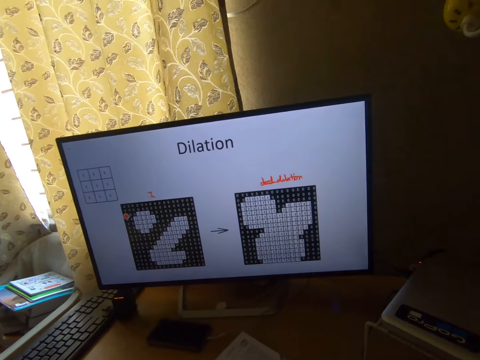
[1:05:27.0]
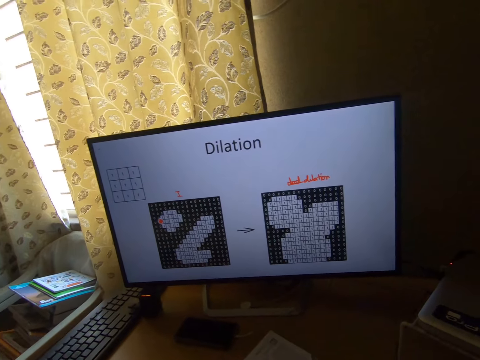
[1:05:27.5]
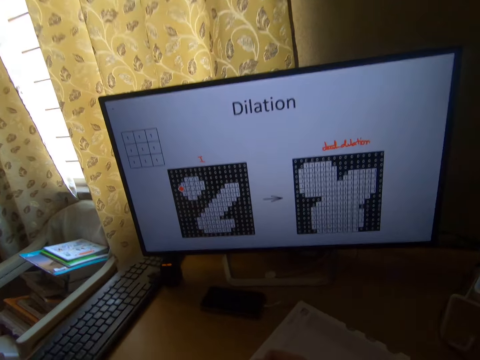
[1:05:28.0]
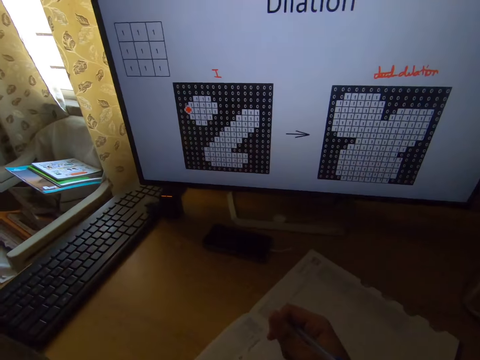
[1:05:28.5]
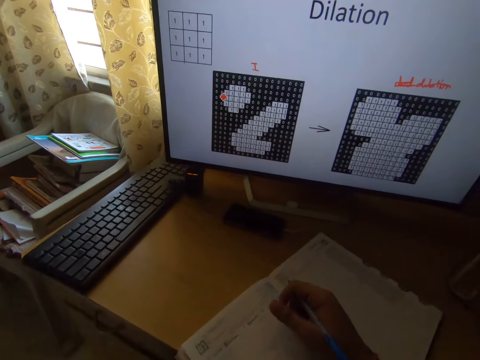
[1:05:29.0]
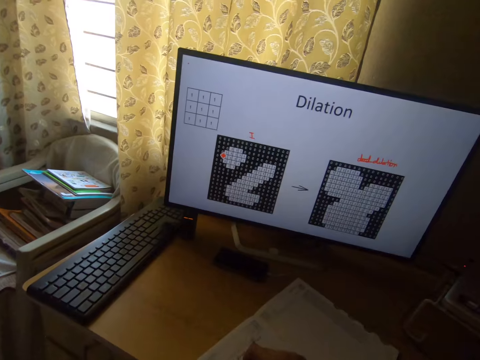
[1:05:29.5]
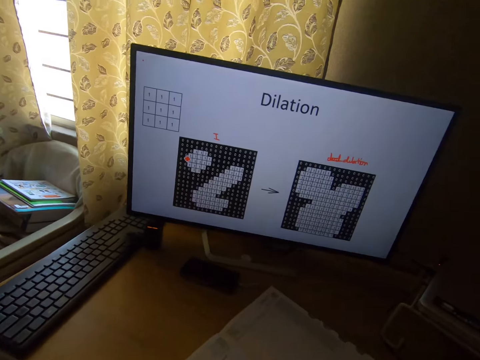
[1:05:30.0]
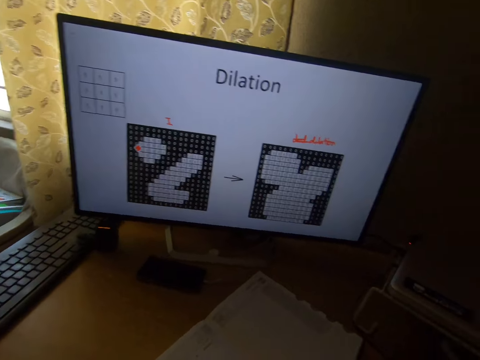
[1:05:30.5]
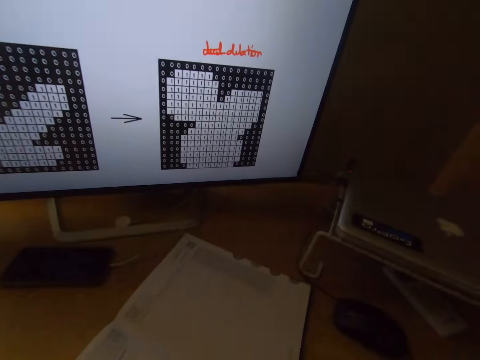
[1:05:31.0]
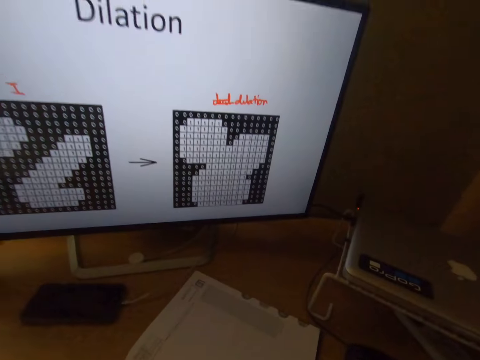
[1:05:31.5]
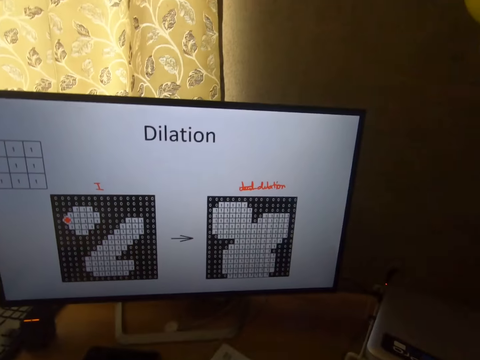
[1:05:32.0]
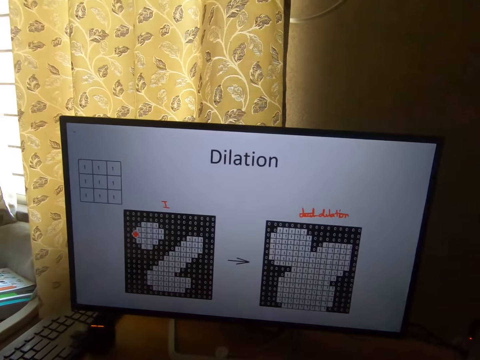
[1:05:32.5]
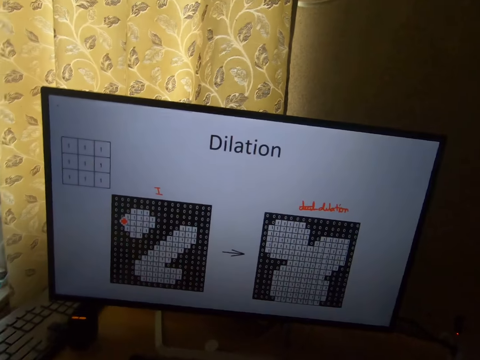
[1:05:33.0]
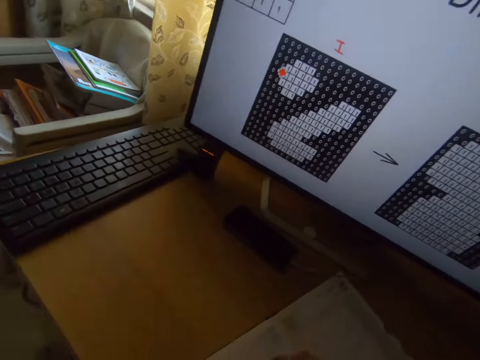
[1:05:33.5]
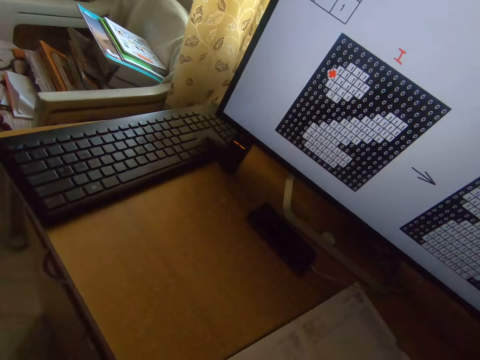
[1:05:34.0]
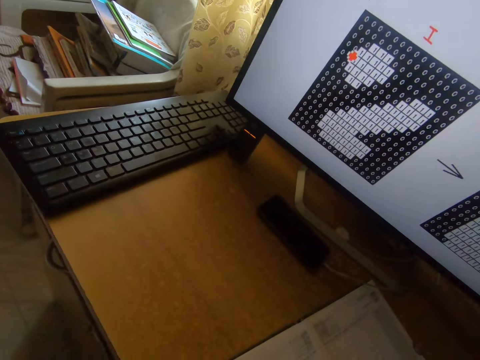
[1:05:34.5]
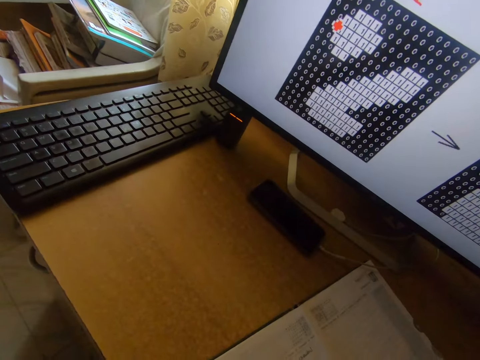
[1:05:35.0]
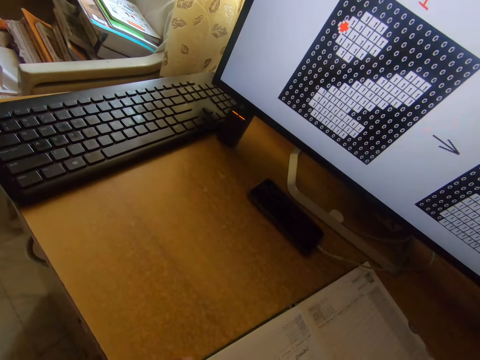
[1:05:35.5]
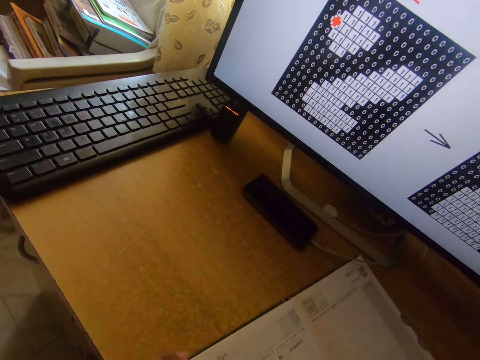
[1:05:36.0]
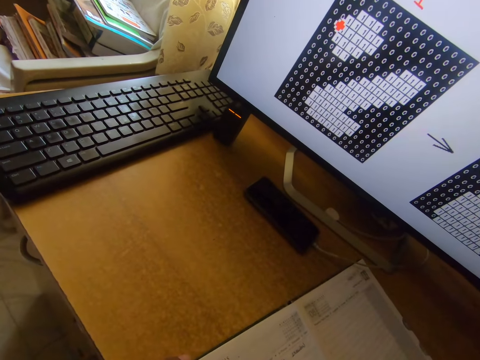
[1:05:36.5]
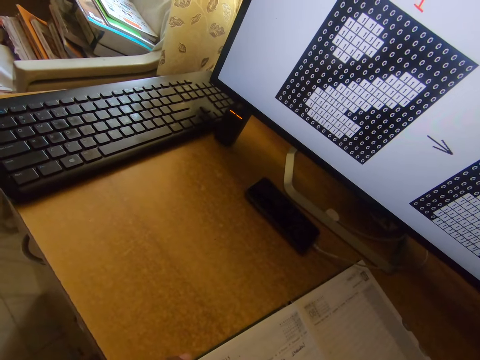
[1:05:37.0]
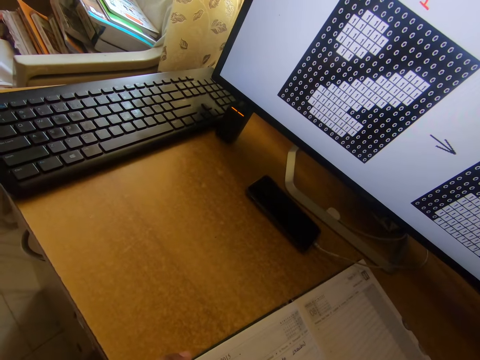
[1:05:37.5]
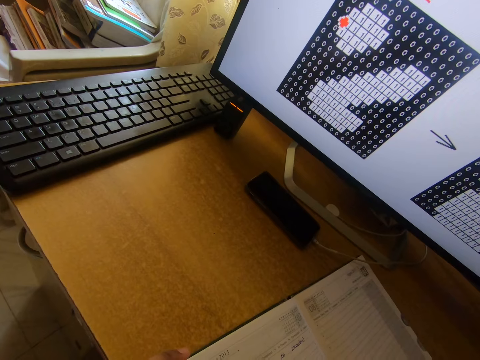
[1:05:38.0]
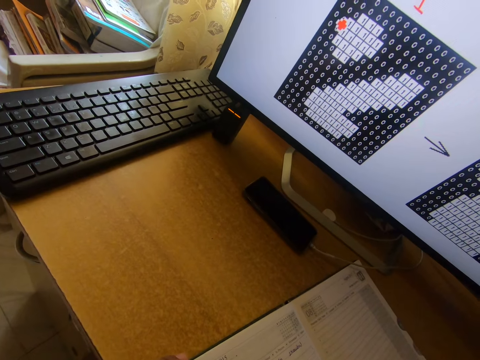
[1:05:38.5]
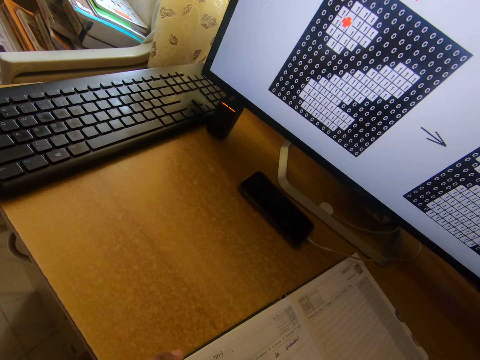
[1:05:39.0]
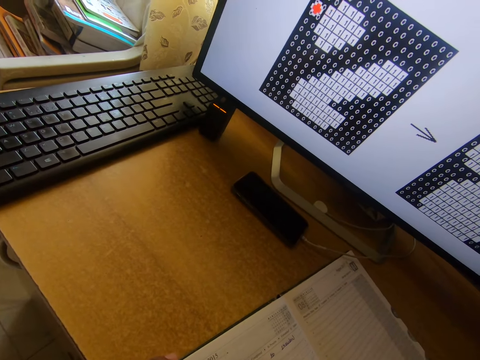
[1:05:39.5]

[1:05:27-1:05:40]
The camera wearer moves the book on the table. He reads a presentation on the computer monitor. He writes on the book with the pen in his right hand.

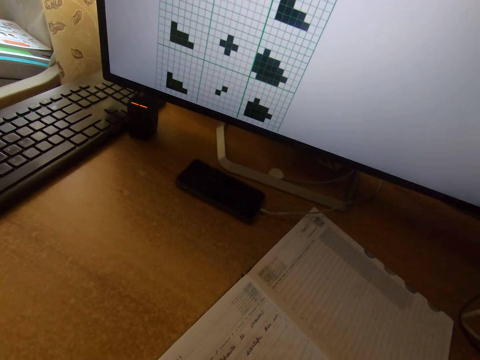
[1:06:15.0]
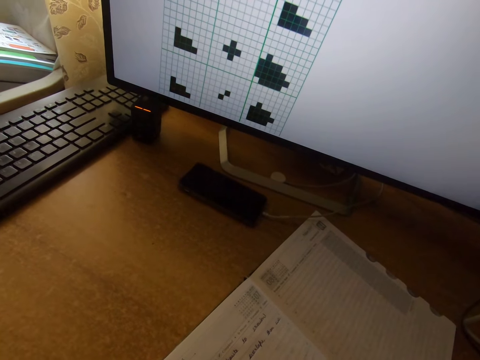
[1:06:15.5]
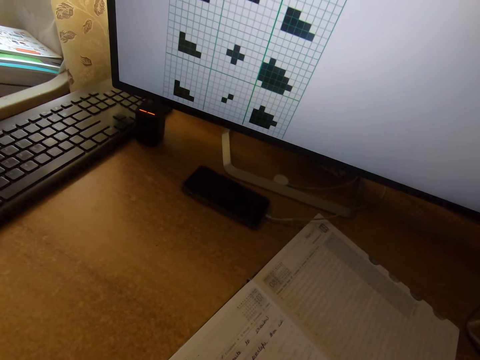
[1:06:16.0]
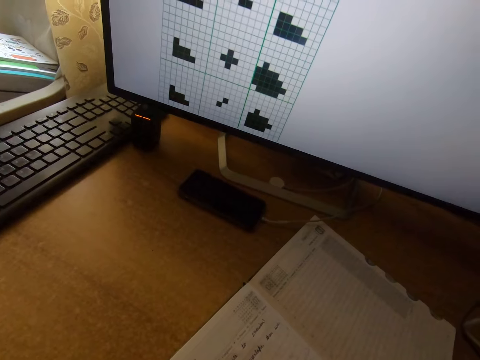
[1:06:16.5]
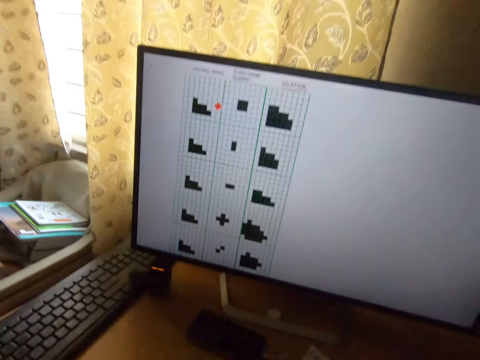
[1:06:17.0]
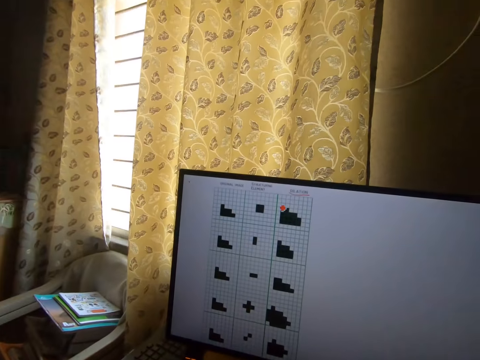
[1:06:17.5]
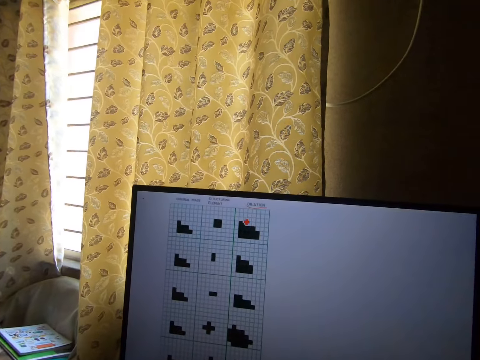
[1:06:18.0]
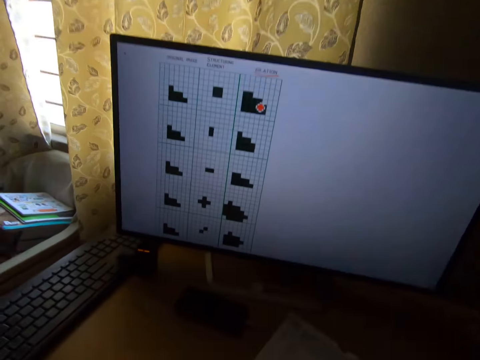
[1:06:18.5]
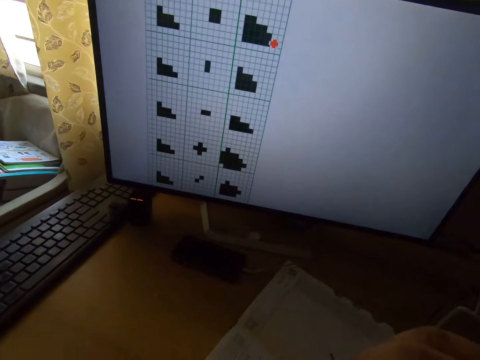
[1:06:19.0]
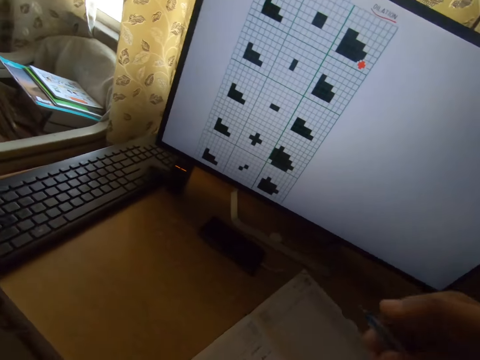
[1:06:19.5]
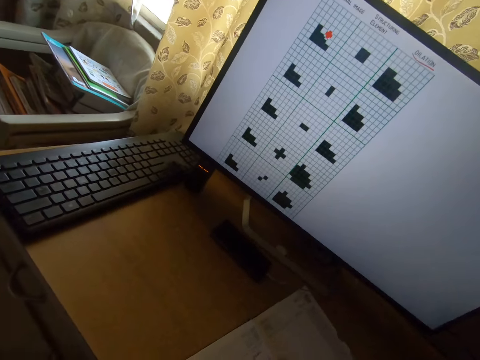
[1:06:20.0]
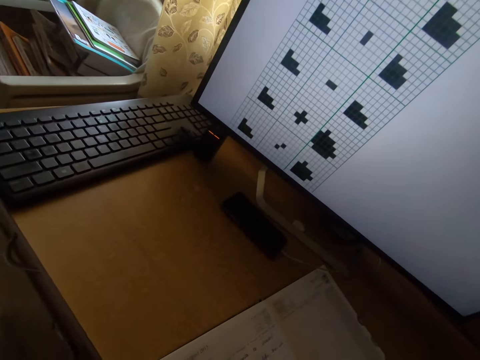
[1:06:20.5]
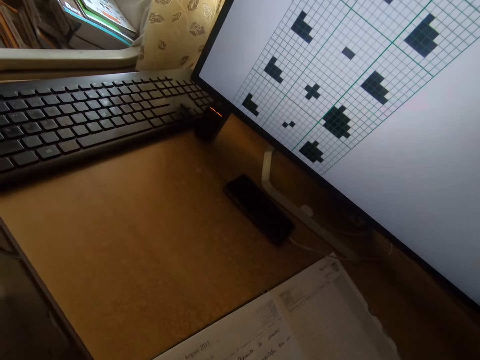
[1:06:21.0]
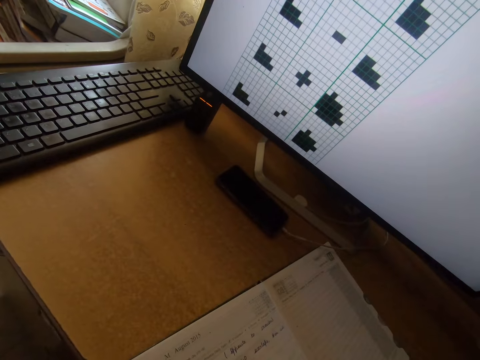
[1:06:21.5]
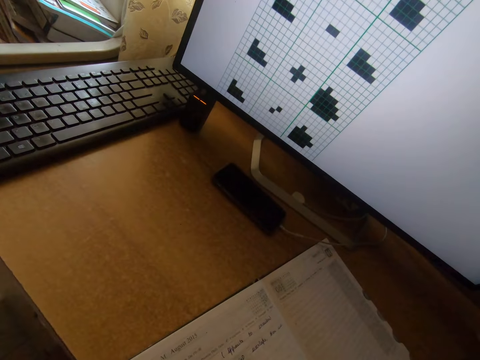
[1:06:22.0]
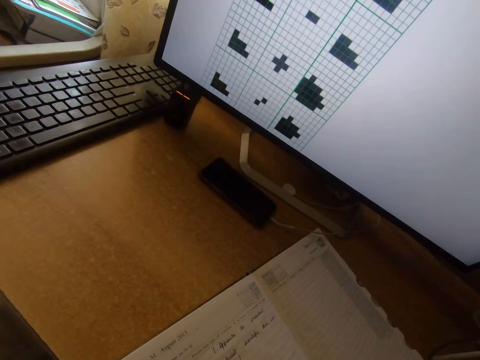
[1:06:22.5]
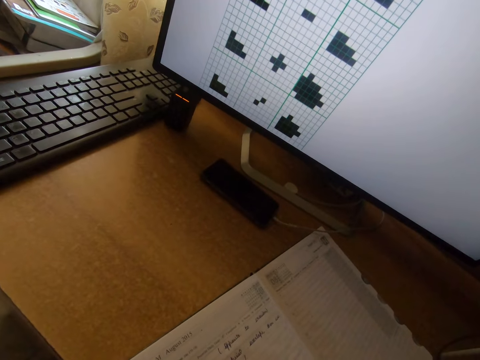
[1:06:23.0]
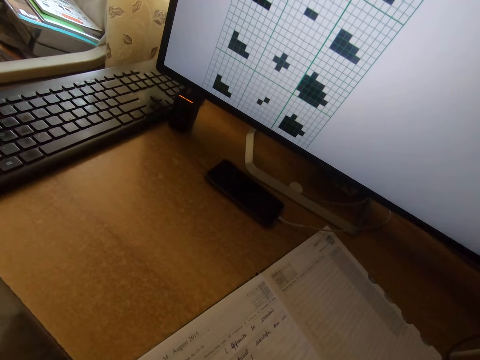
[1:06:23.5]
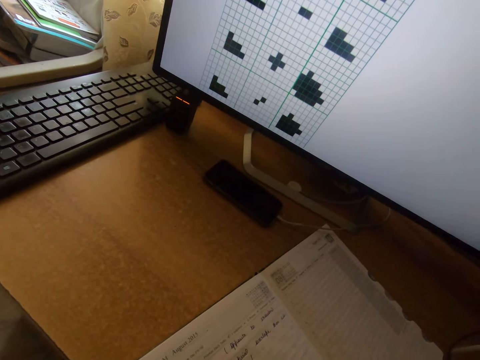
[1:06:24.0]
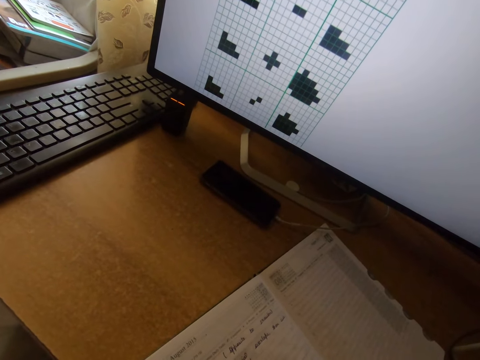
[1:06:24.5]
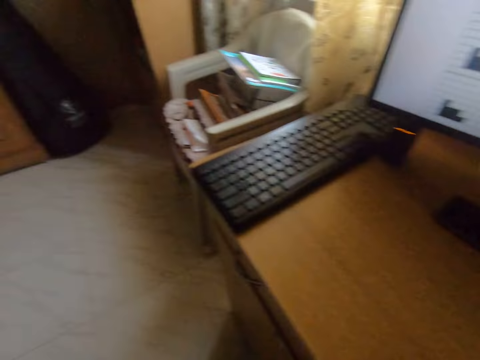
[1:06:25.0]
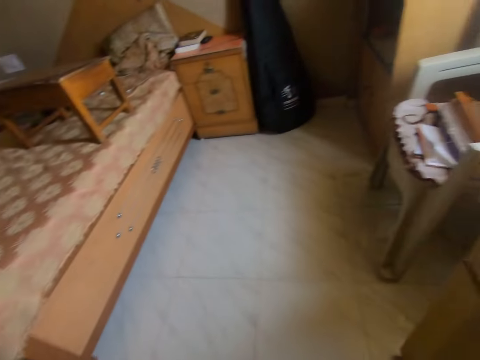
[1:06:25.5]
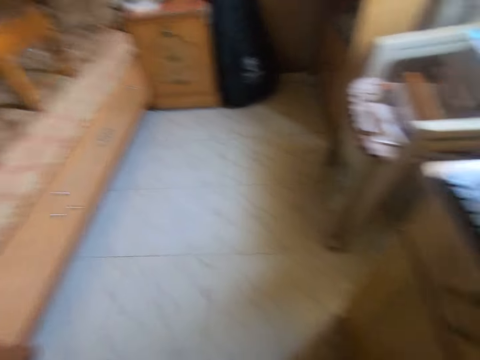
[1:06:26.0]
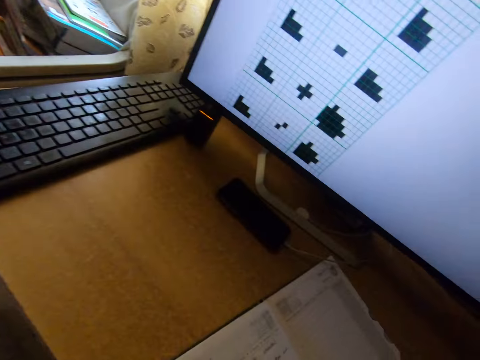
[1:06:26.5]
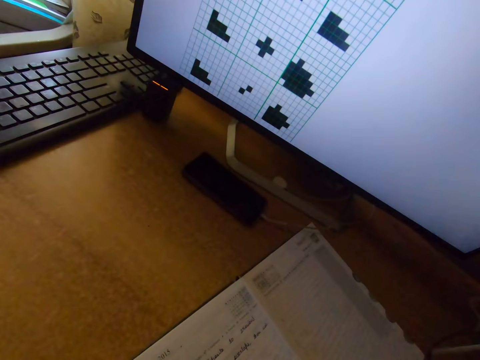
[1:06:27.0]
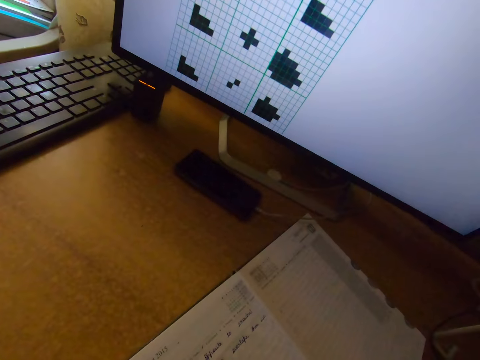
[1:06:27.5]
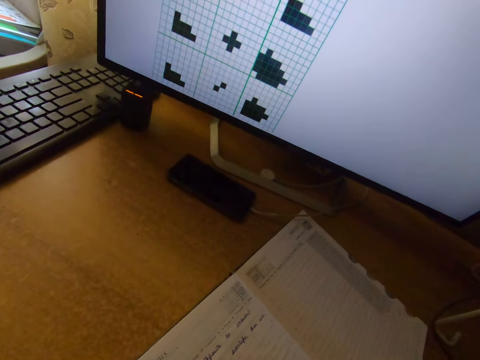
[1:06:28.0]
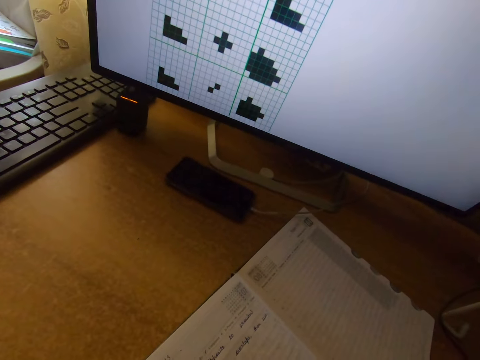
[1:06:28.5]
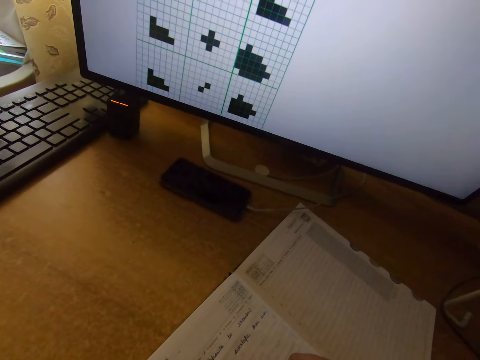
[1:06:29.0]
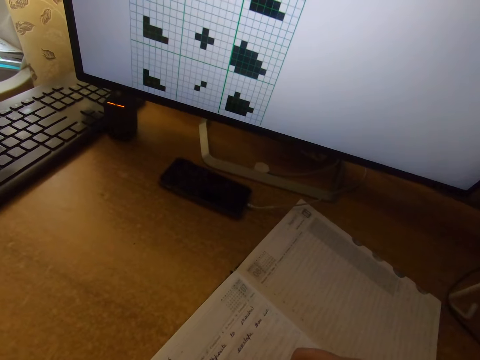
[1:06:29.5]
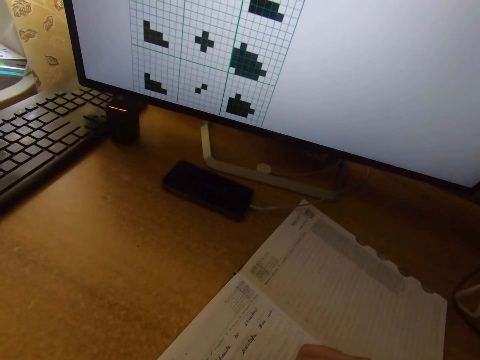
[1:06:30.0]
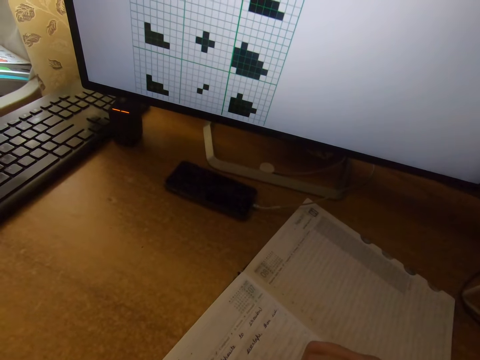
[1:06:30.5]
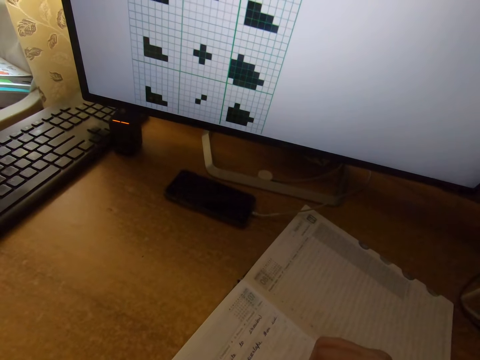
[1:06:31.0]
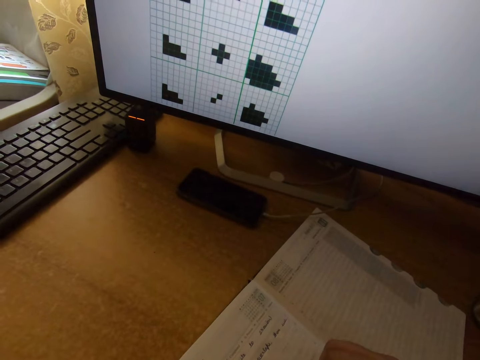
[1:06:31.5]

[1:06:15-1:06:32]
The camera wearer reads a presentation on the computer monitor. He raises his right hand towards his face and lowers his right hand on the book. He writes on the book with the pen in his right hand. He looks around the room. He writes on the book.
